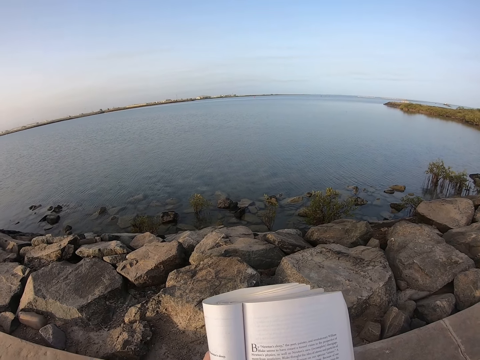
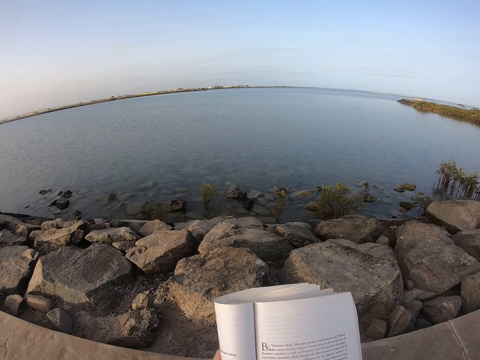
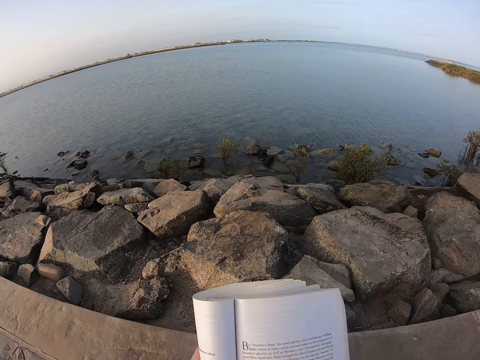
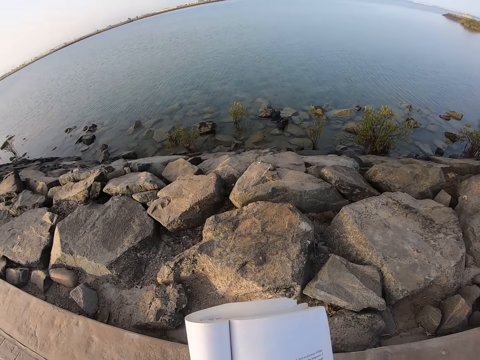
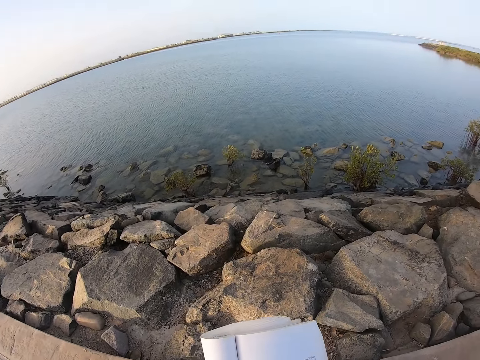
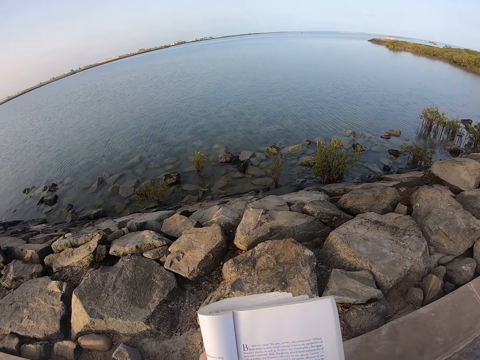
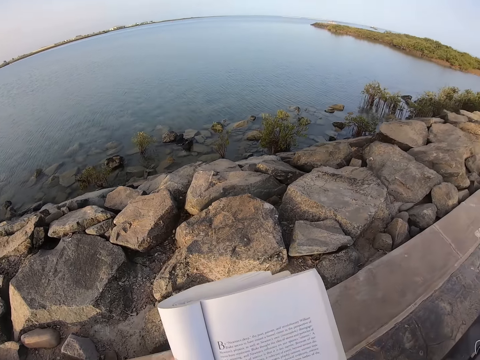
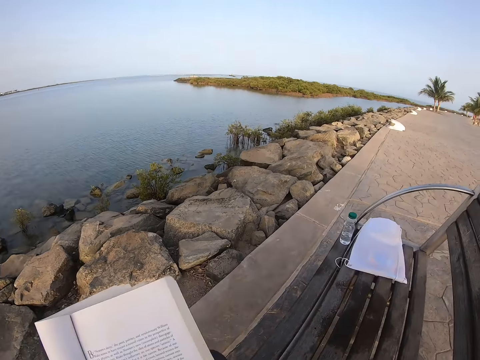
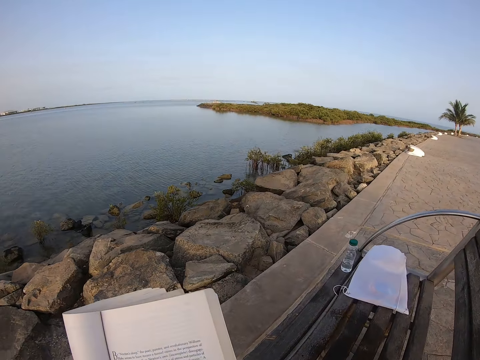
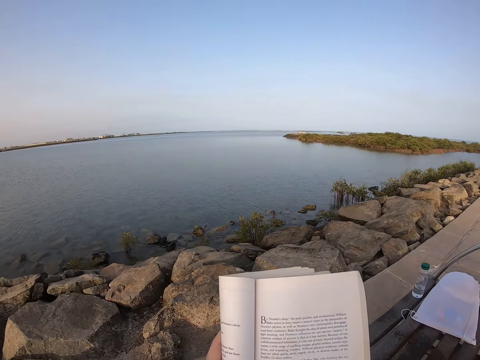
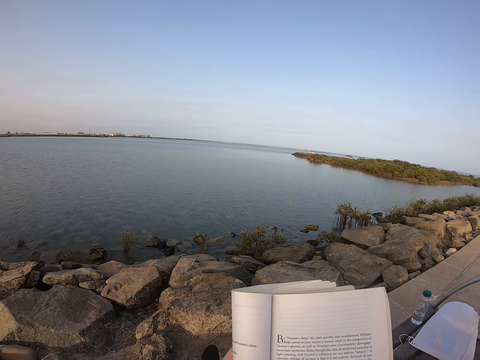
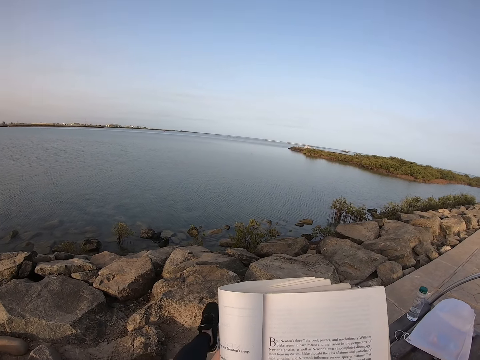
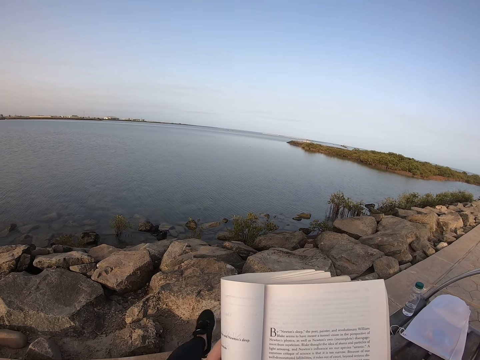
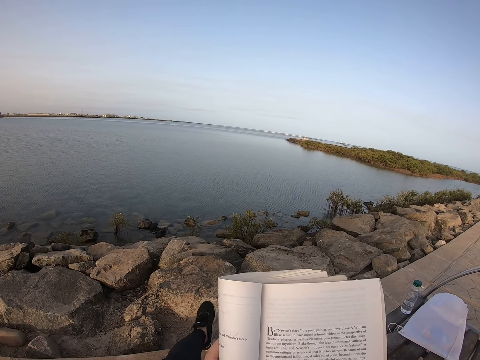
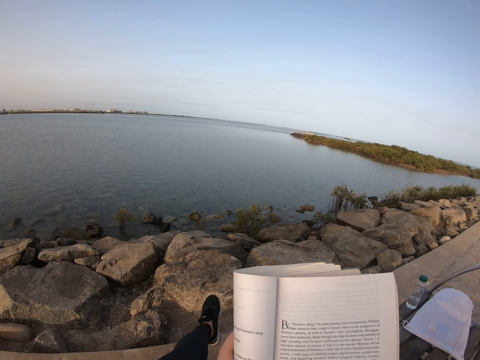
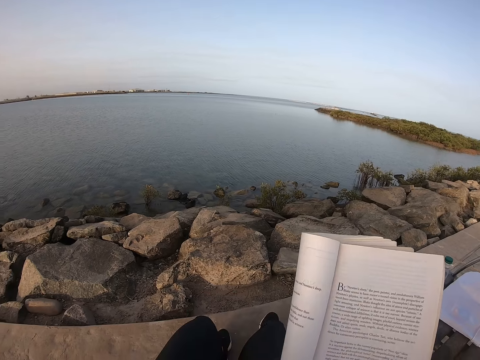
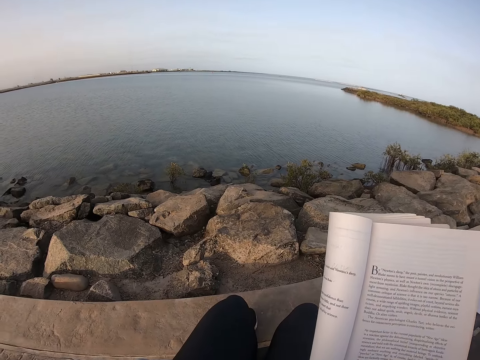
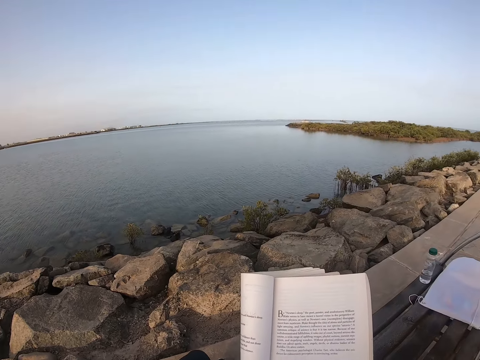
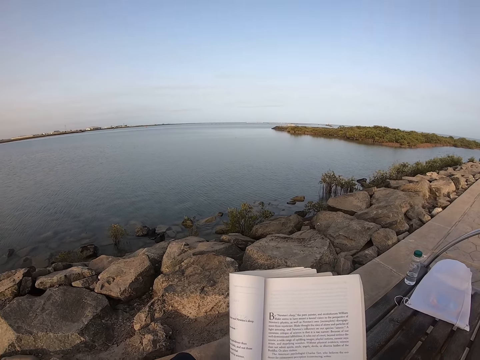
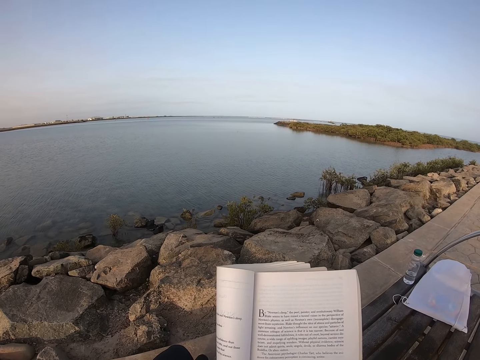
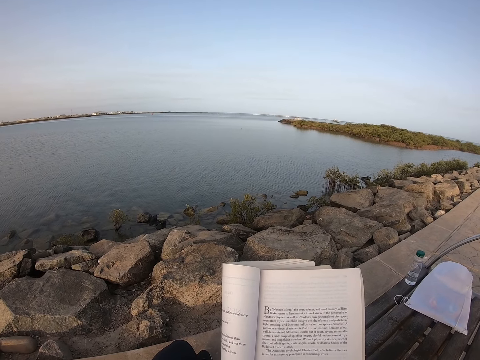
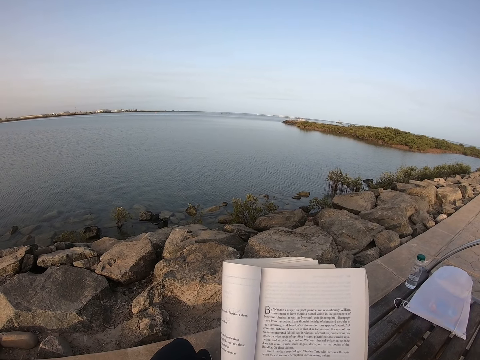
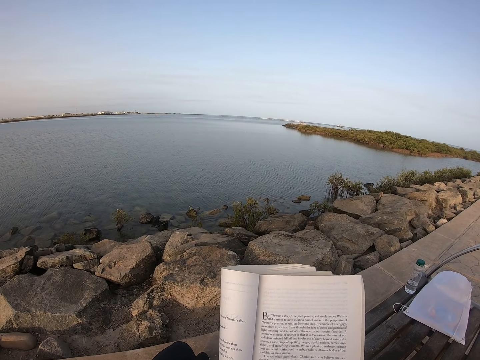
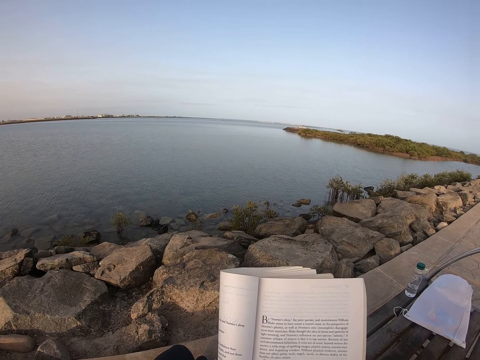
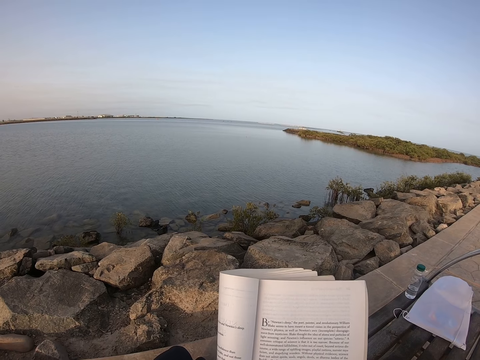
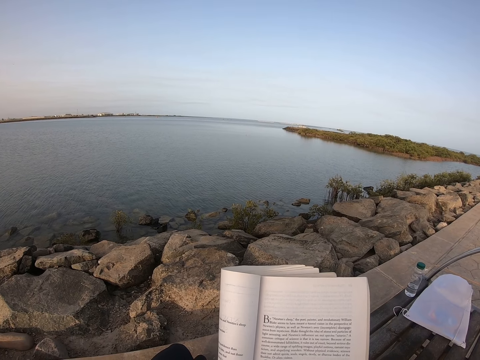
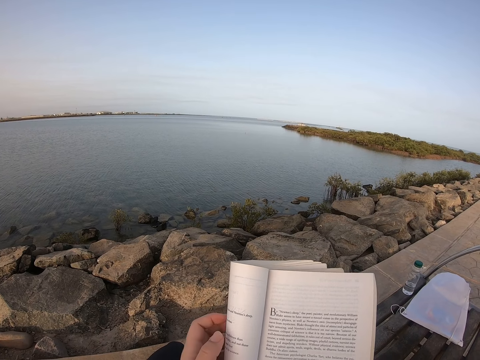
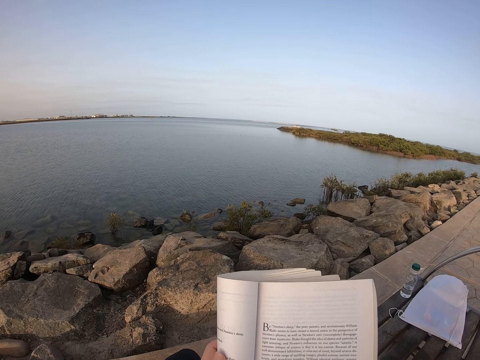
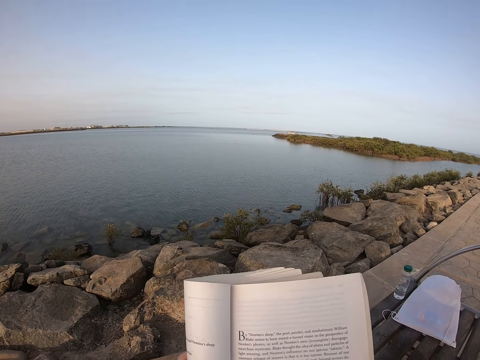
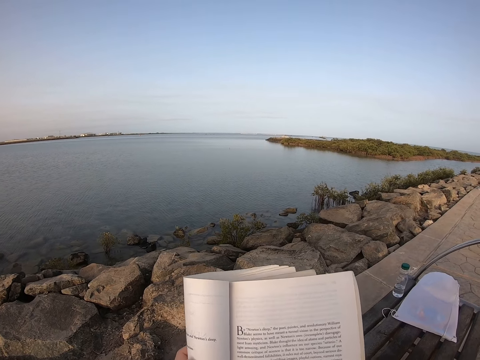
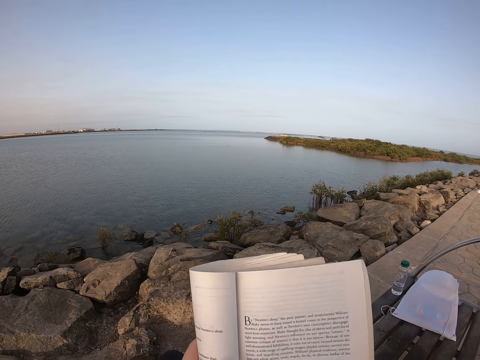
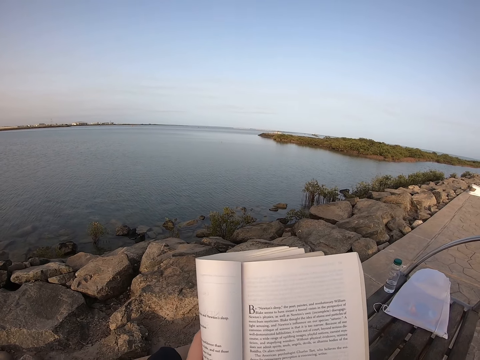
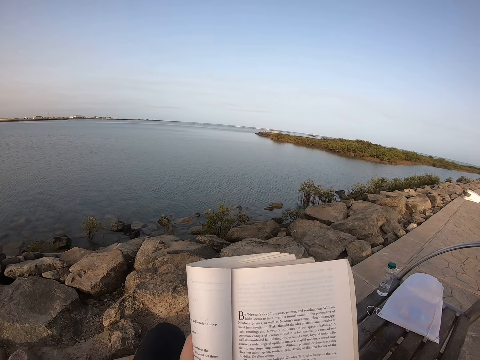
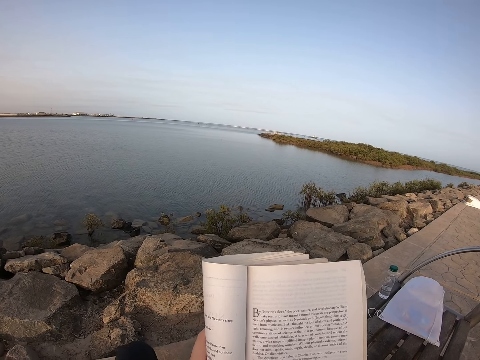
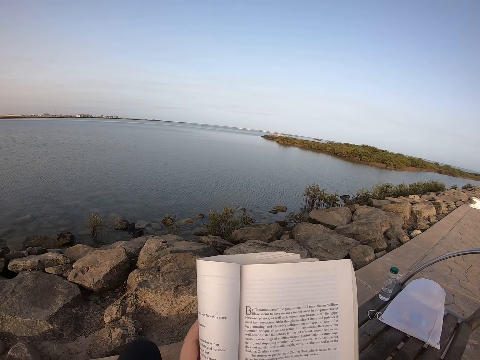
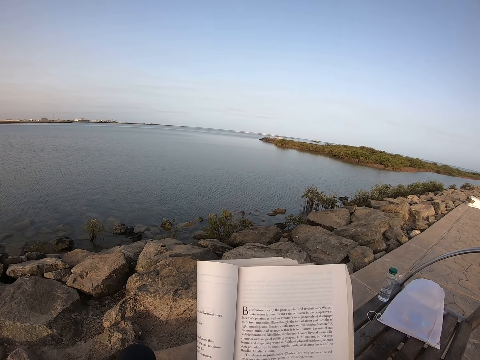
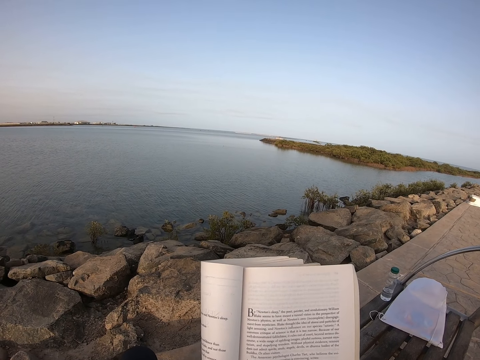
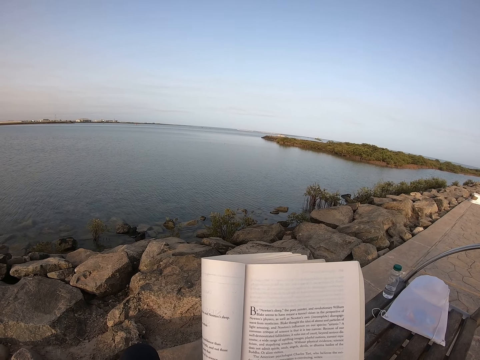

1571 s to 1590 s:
The camera wearer moves on the chair. They change sitting position. They read a book. They look around. They hold the book. They move a hand.

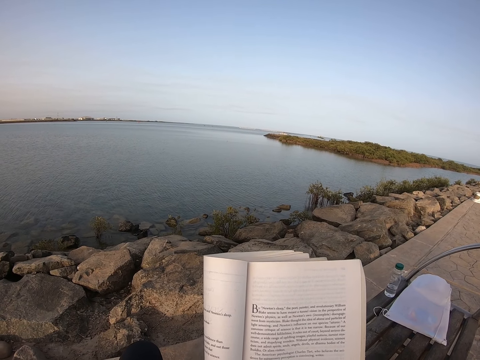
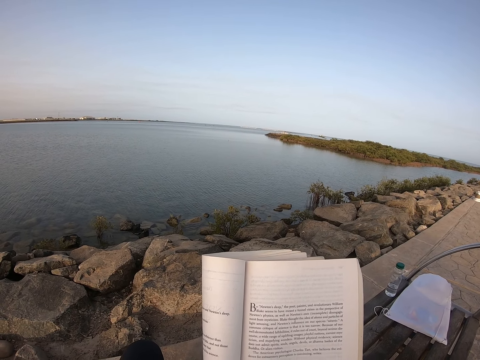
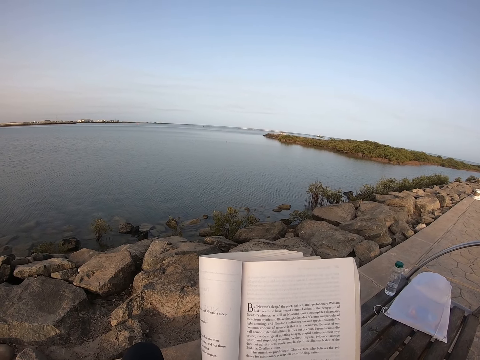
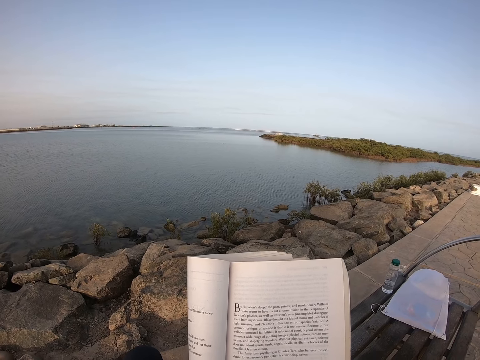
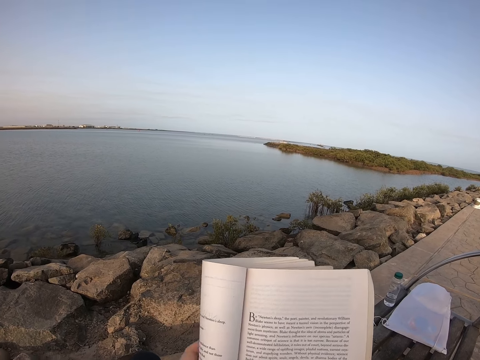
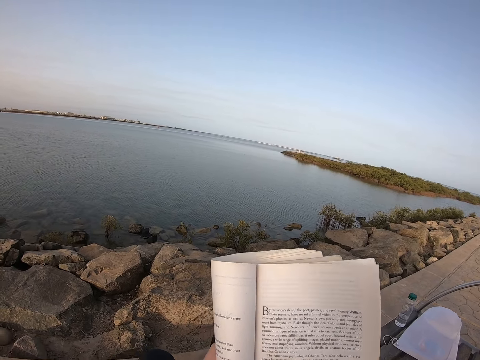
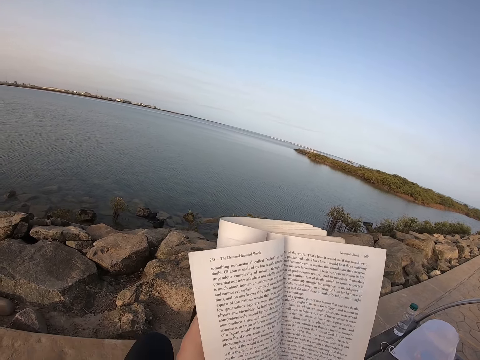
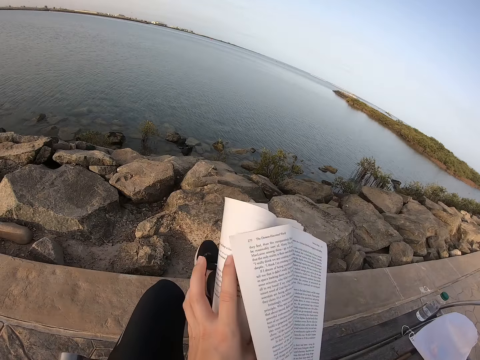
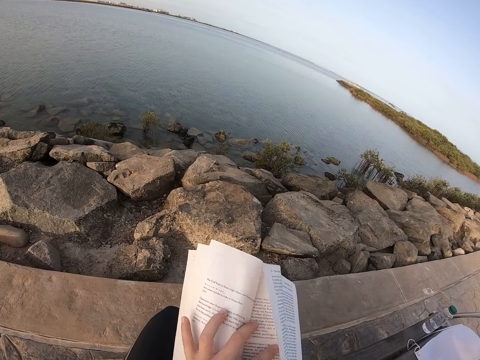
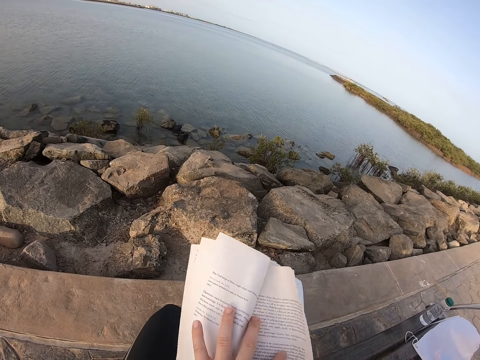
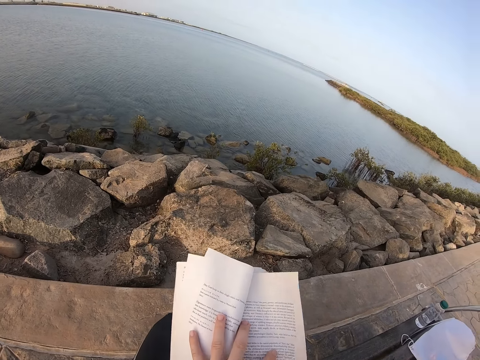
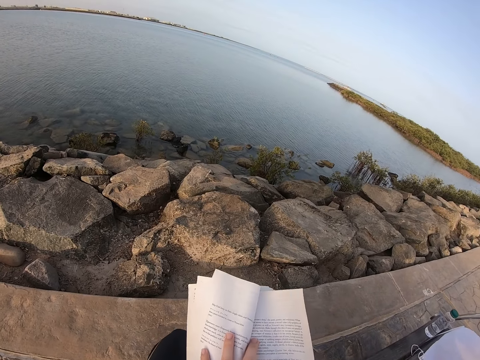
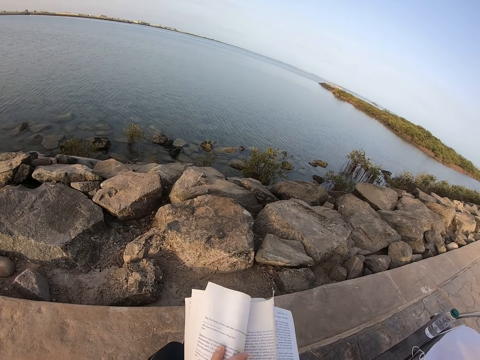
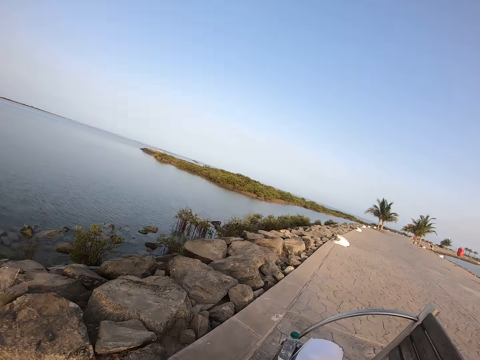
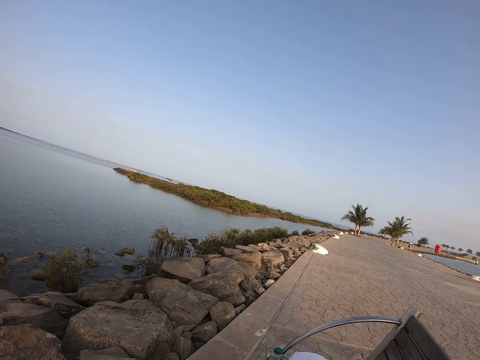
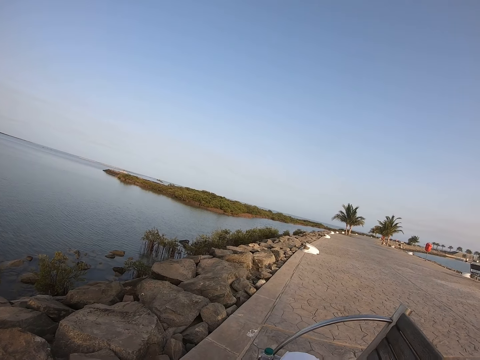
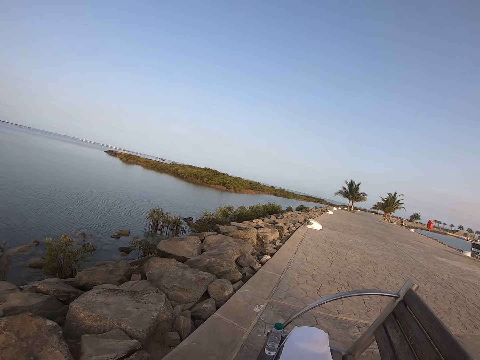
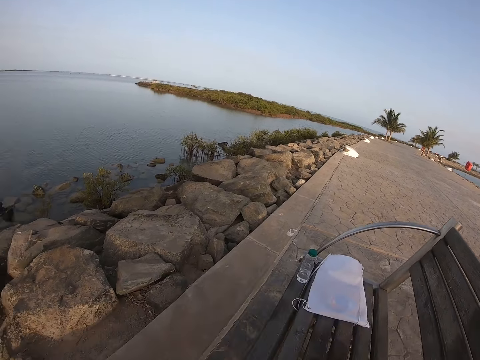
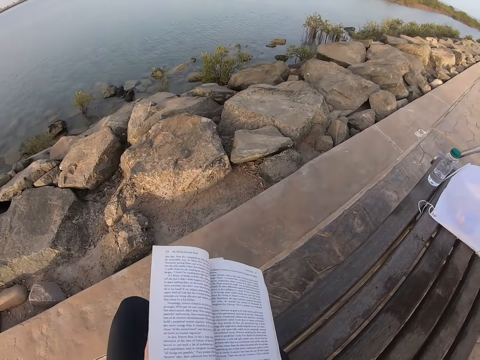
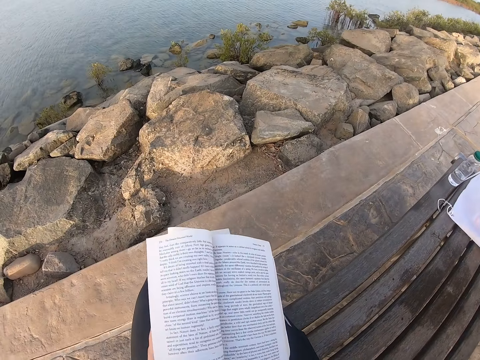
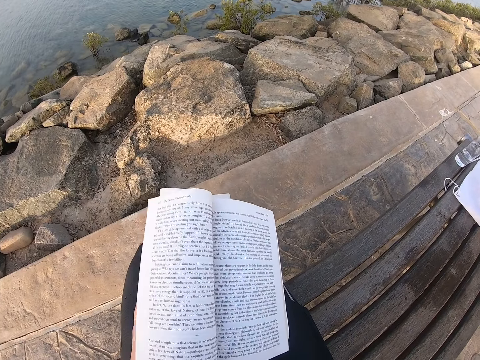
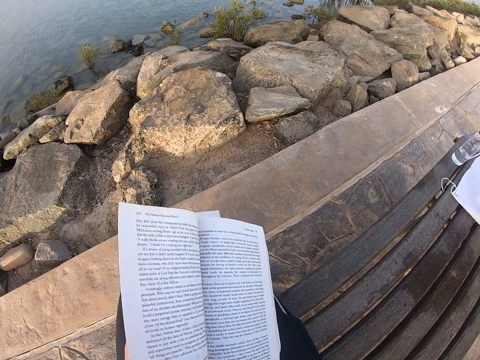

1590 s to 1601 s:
The camera wearer holds the book. They move the book. They turn pages on the book. They hold the pages. They look on the roadside. They read the book.
